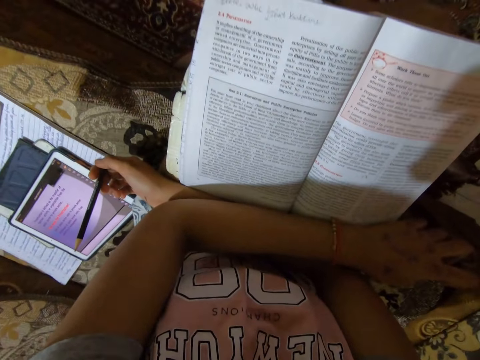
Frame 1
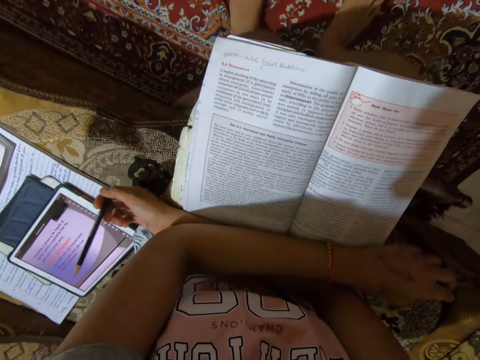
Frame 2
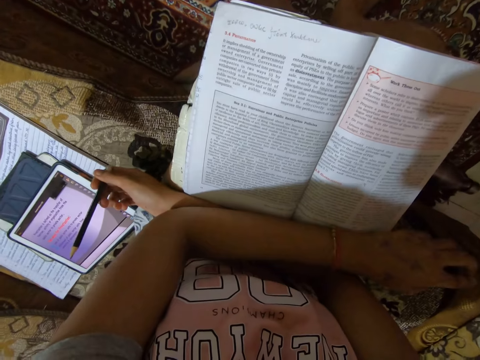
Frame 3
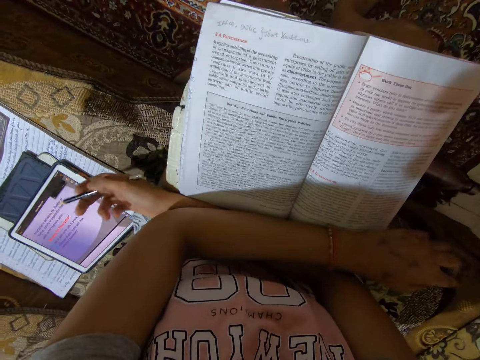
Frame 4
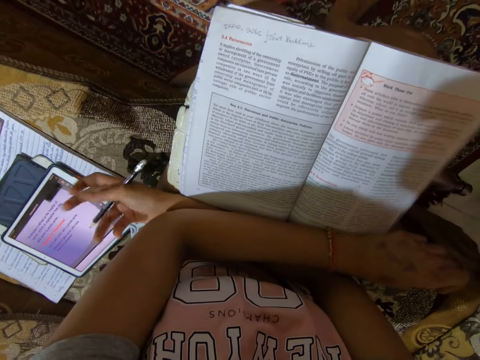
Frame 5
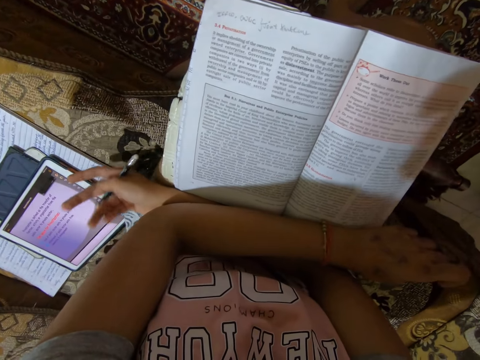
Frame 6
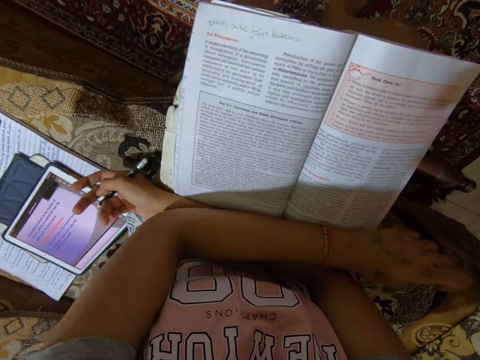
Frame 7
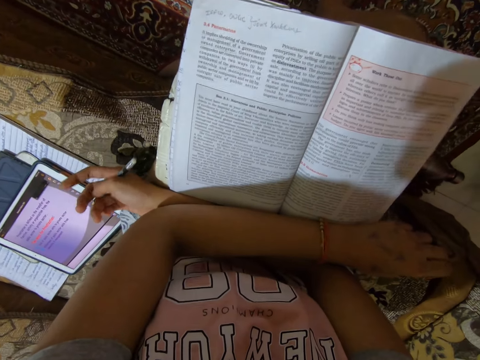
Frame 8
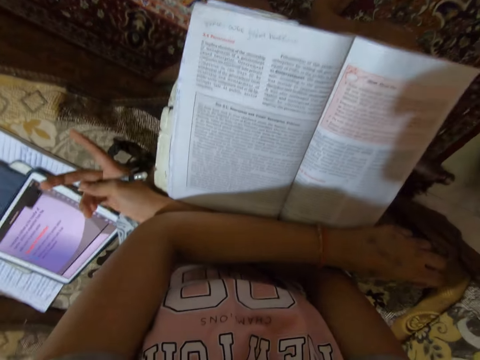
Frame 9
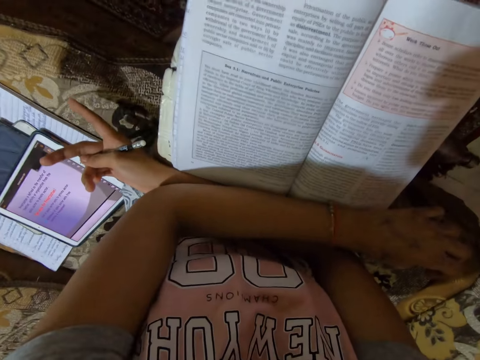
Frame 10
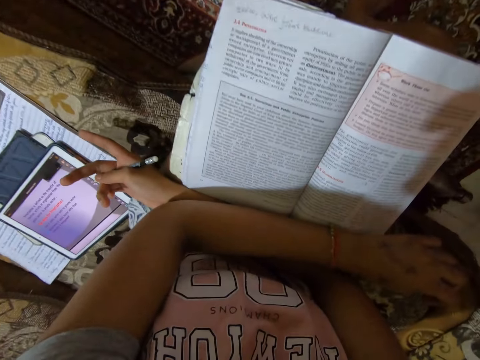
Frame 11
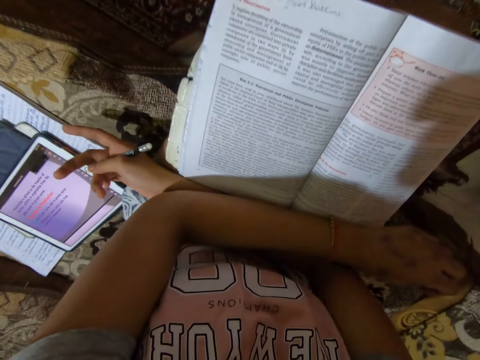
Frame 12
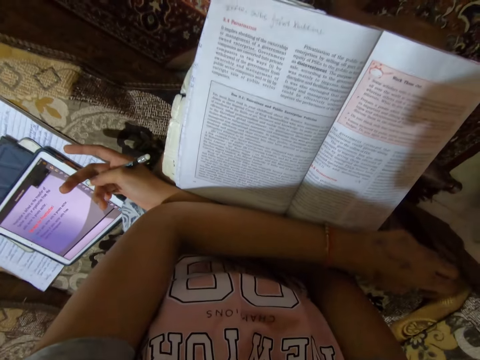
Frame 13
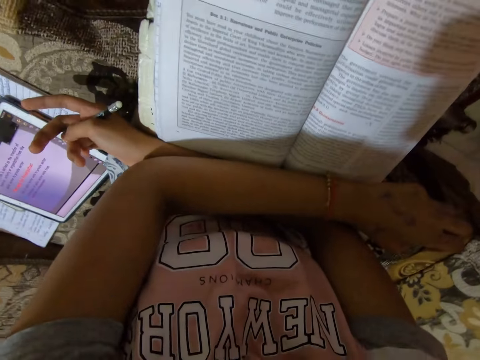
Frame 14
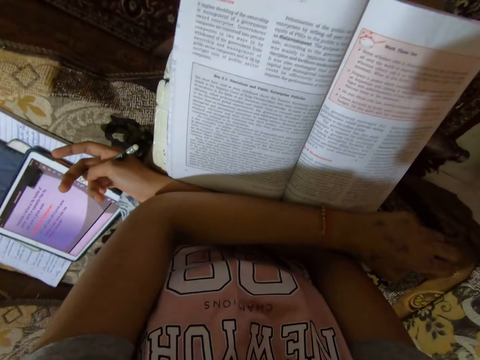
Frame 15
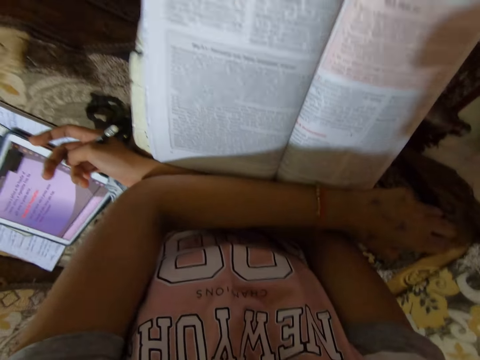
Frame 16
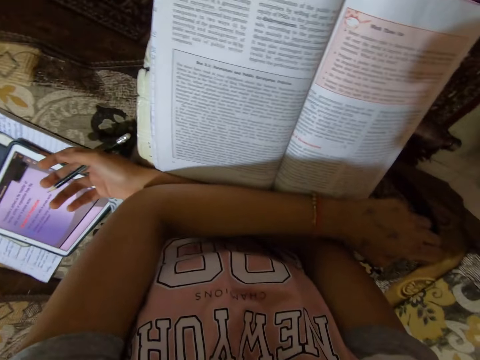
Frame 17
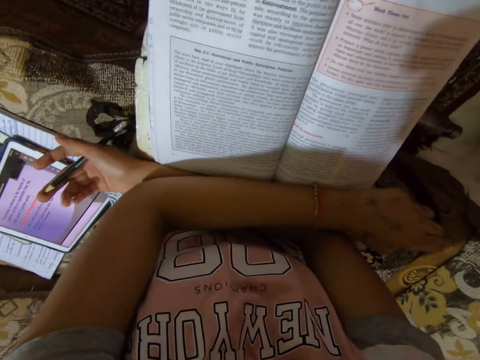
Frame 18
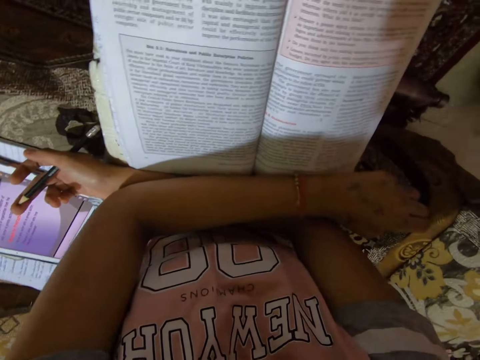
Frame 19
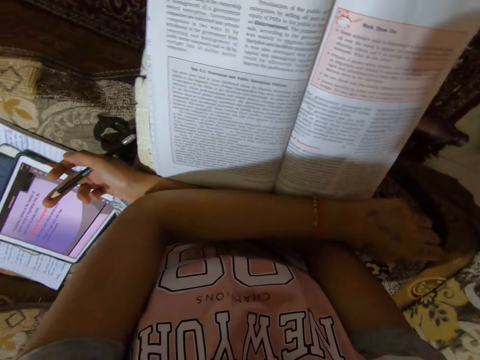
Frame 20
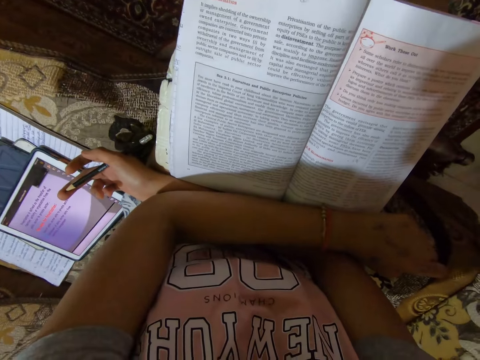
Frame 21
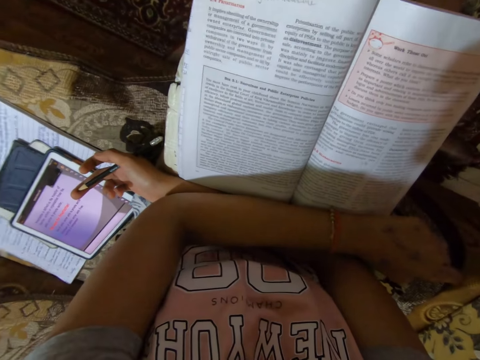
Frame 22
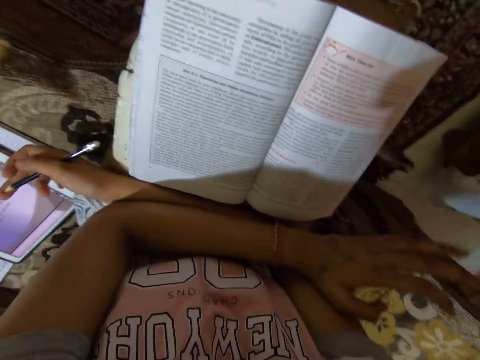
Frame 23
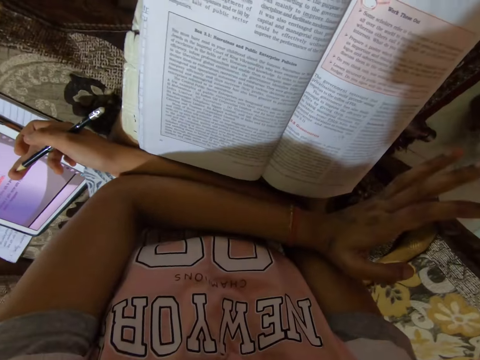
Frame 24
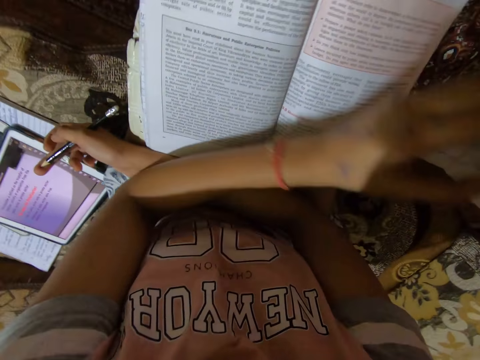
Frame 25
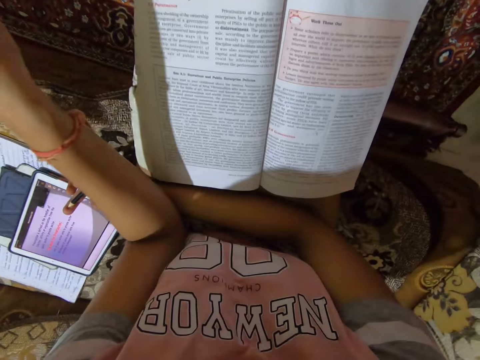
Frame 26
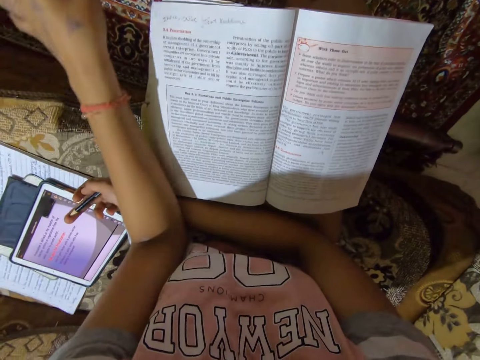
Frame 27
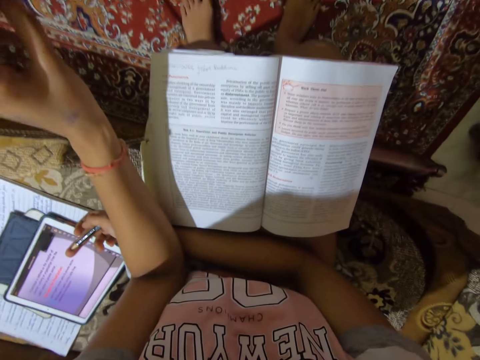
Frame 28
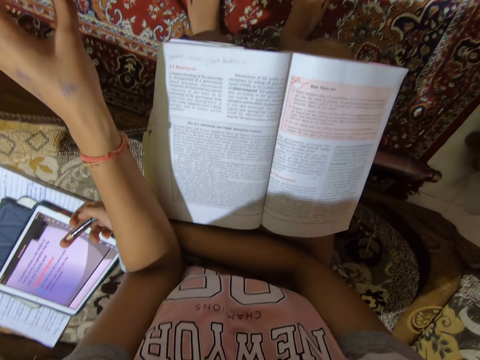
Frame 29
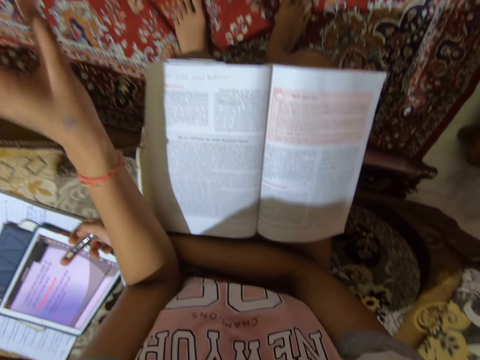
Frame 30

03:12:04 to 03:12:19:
The camera wearer holds a pencil. They lean on the book.

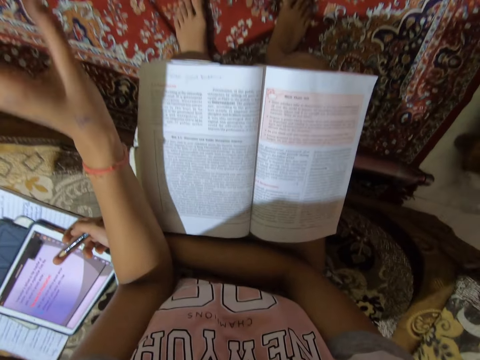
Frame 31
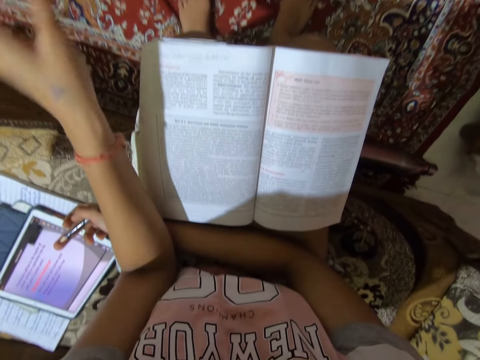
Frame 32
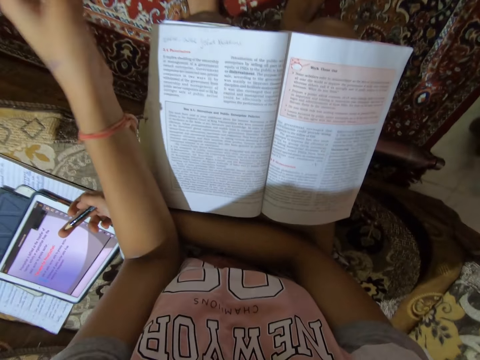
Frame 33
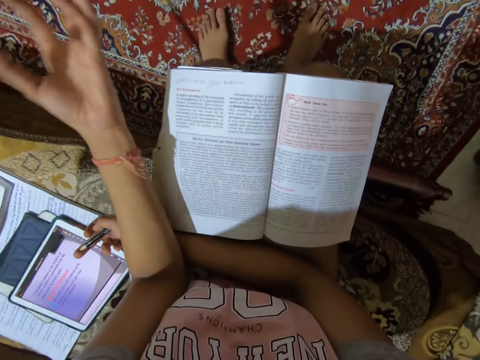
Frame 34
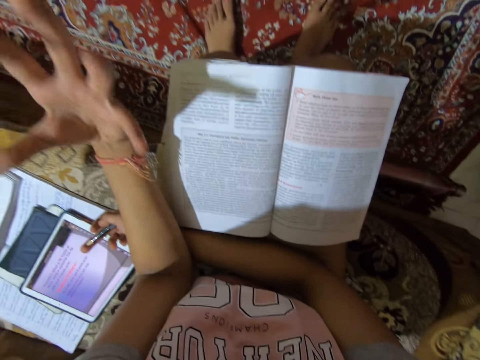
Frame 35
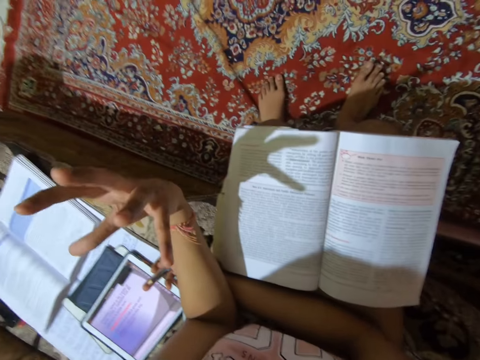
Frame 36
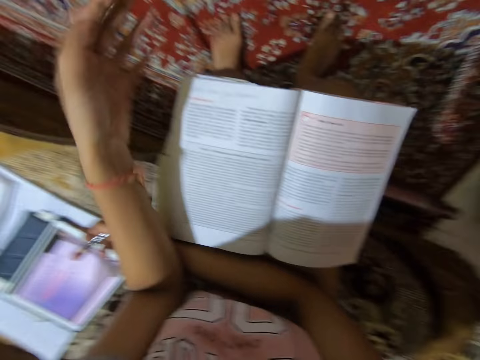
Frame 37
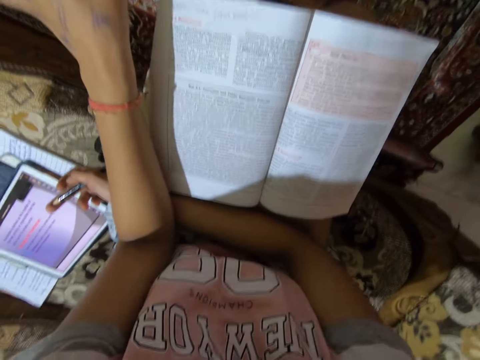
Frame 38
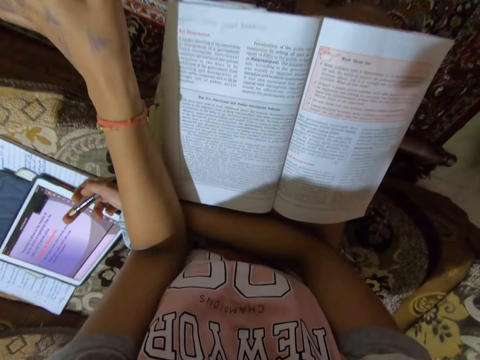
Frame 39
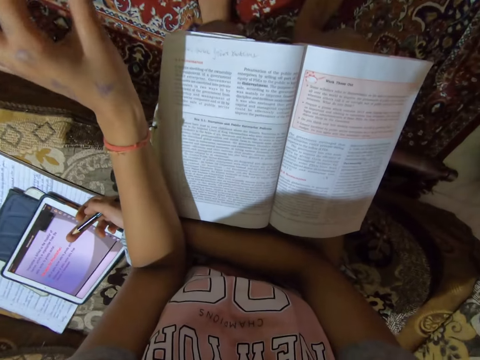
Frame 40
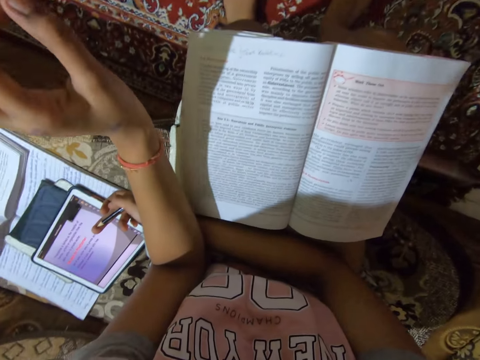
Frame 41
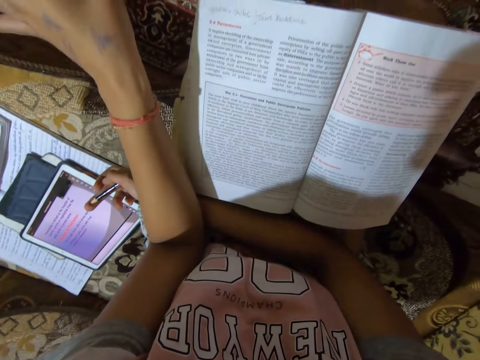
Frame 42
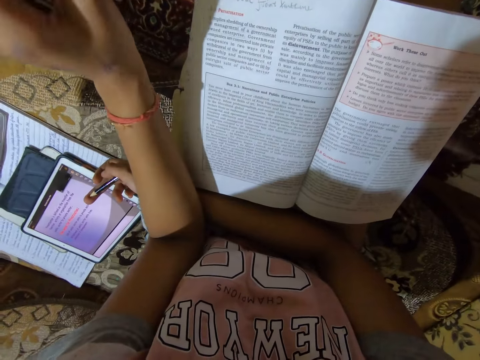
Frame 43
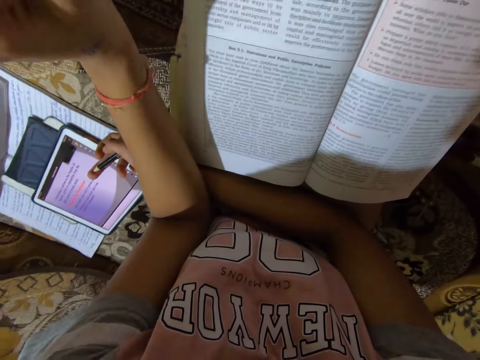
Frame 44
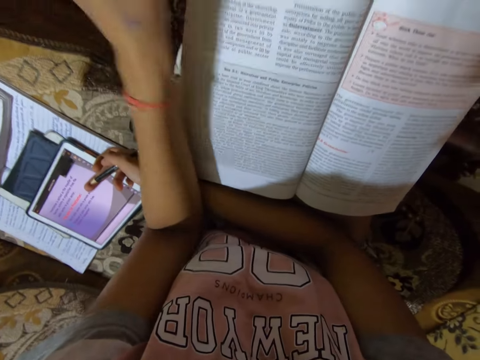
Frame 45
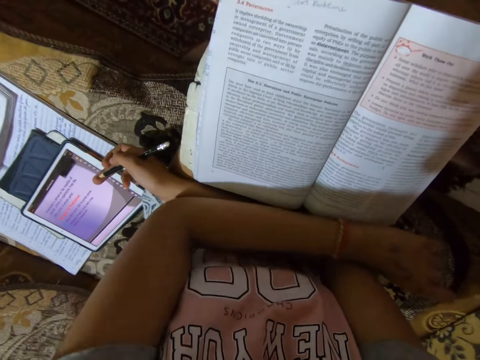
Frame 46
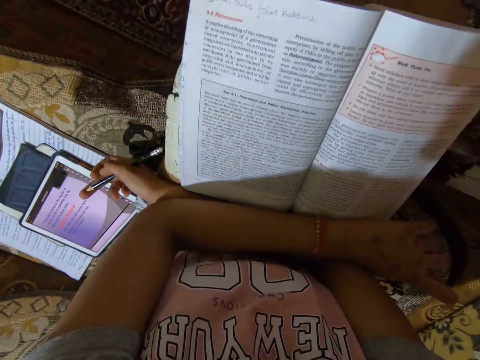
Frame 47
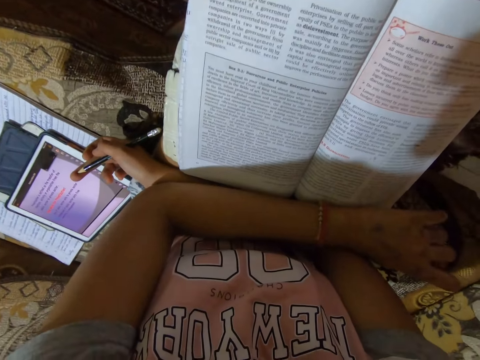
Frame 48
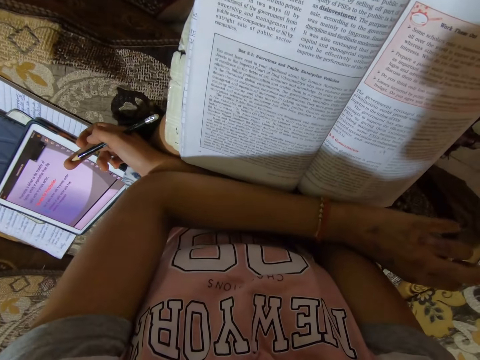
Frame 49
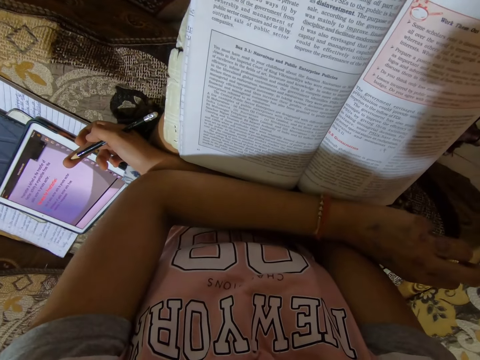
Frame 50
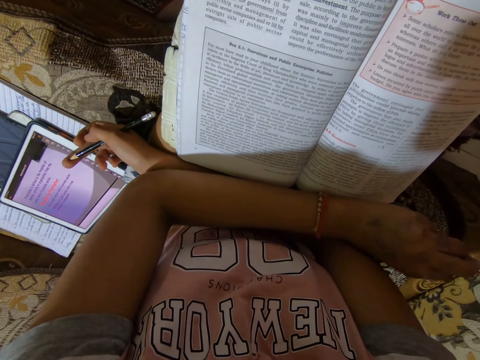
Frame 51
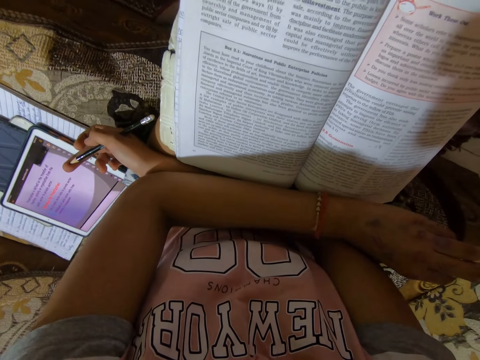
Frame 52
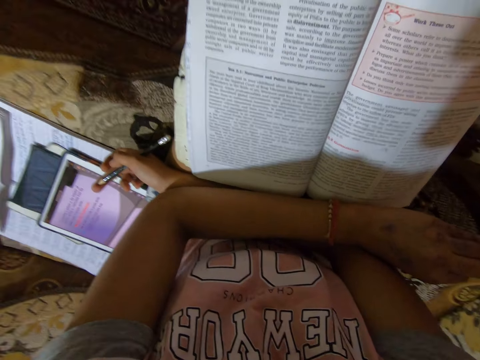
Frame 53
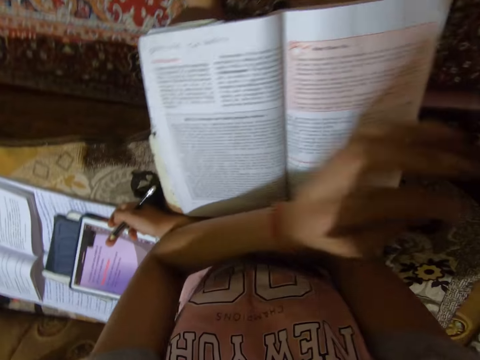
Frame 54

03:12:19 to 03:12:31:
The camera wearer holds the pencil.
